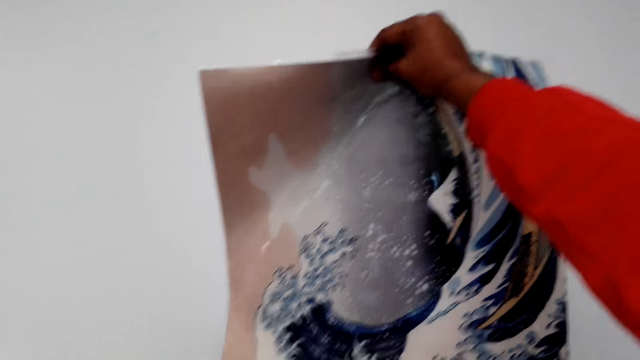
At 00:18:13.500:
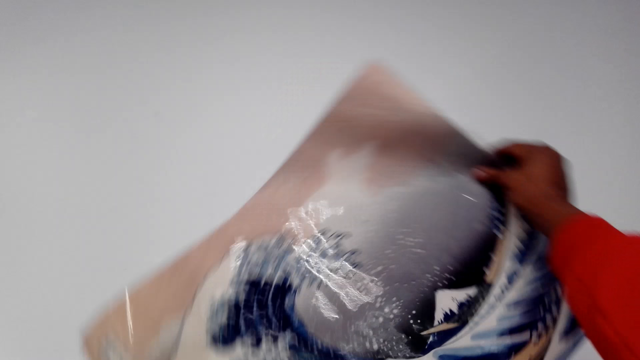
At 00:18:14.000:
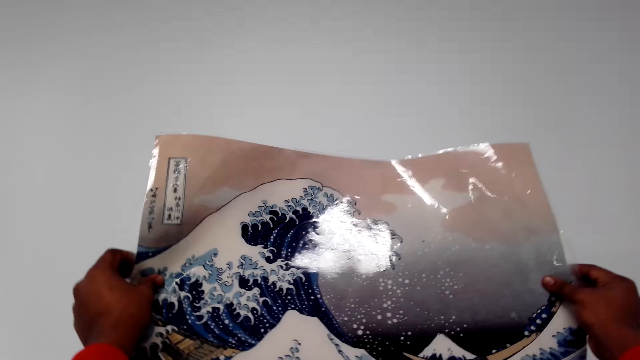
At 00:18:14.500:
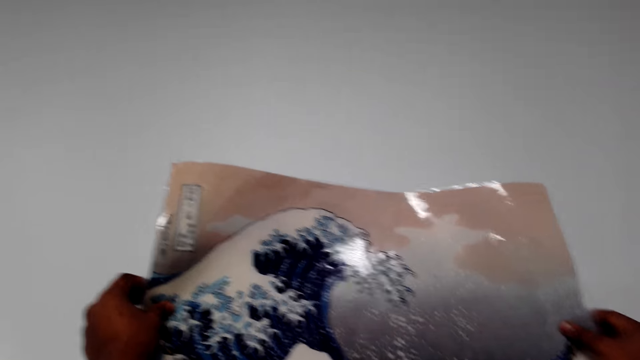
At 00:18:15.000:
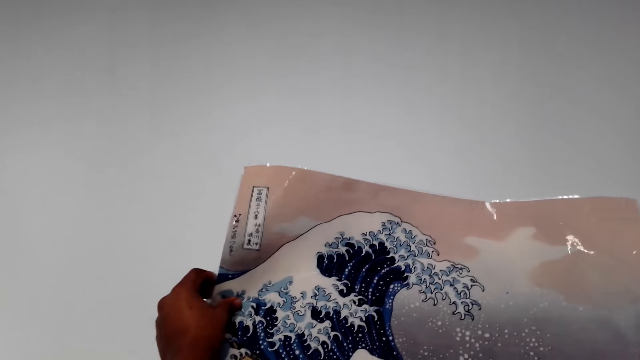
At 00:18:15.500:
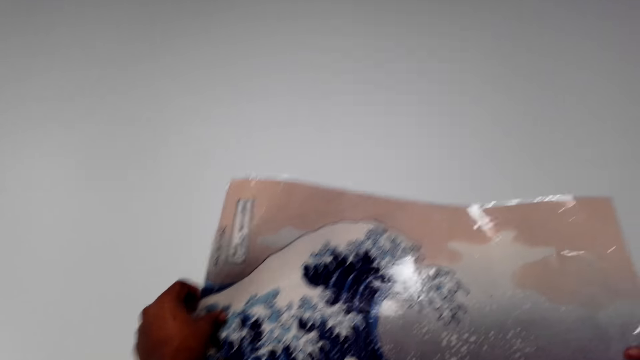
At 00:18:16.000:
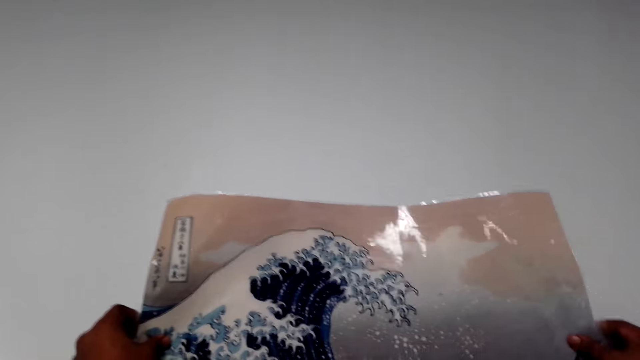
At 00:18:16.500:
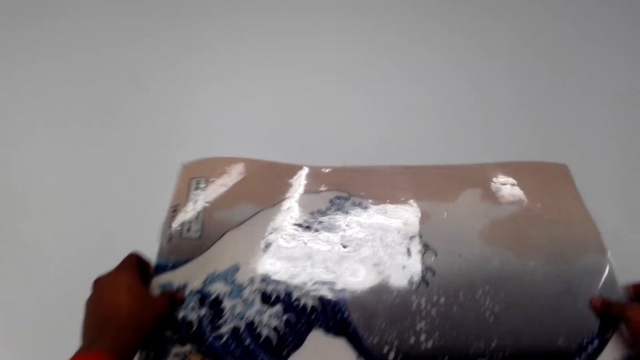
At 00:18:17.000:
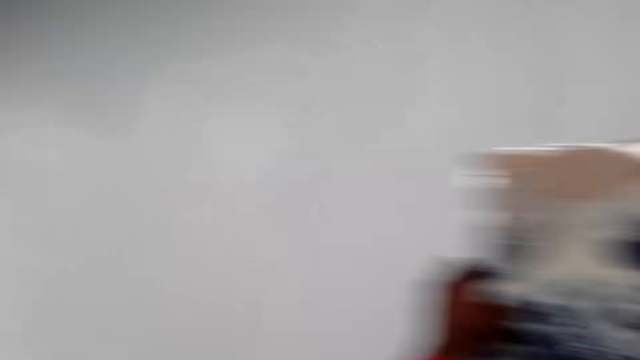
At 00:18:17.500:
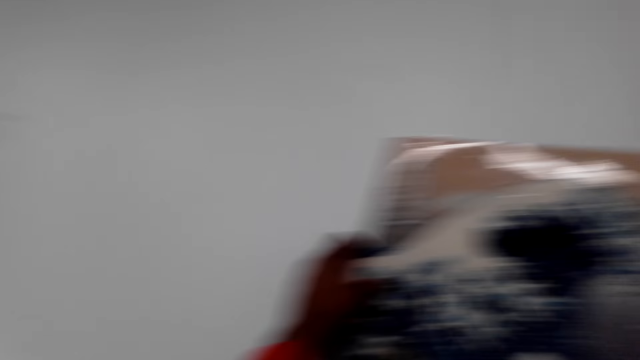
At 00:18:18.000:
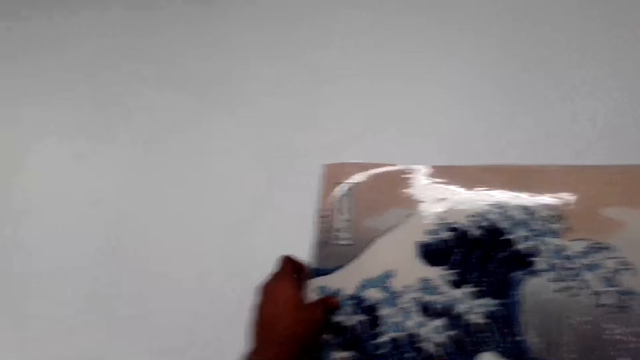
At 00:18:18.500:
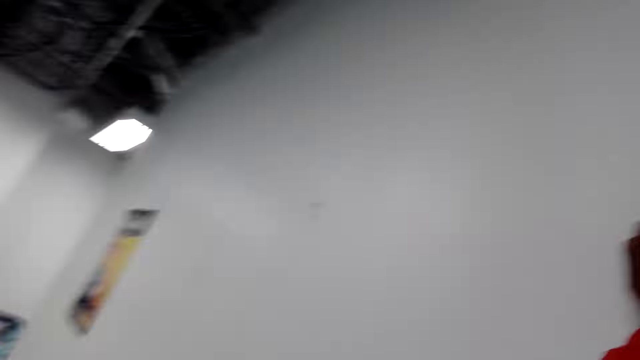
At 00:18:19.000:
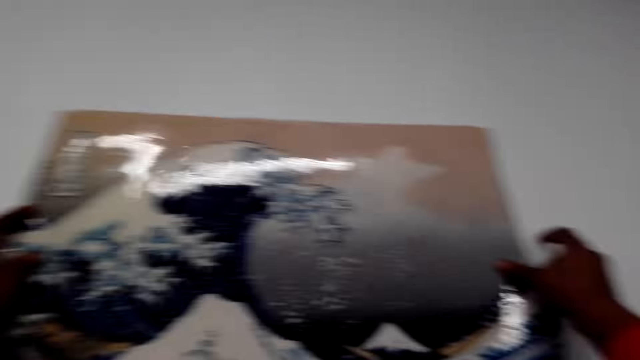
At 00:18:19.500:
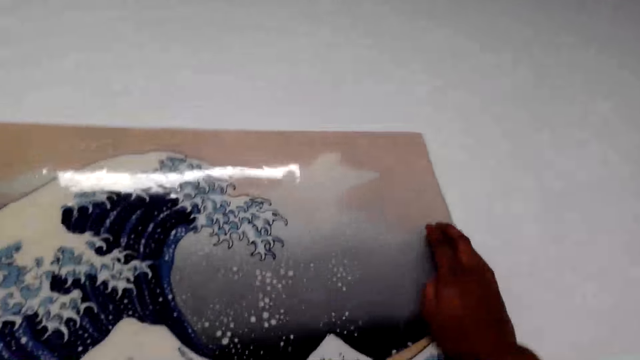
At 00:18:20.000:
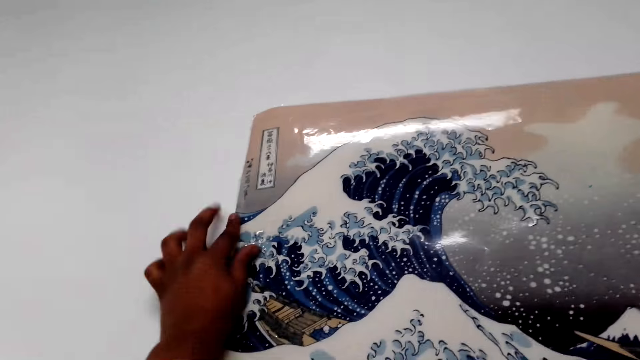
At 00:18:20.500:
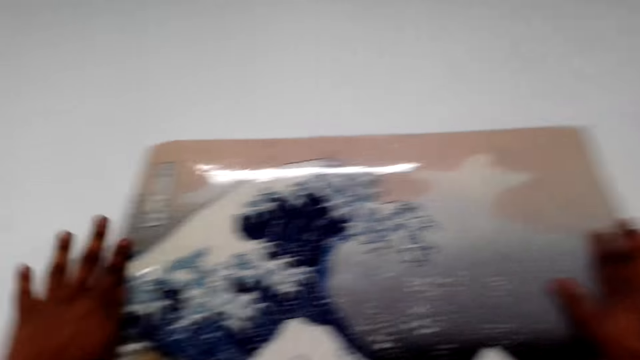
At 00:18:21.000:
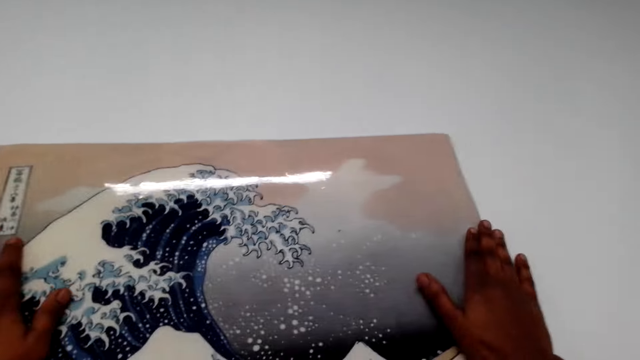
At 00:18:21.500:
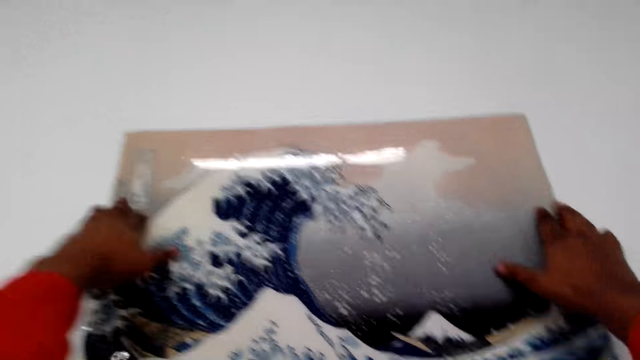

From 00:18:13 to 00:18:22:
The camera wearer stares at a picture in his hands. He rotates the picture in his hands. He stares at the picture in his hands. He sticks a poster on the wall.

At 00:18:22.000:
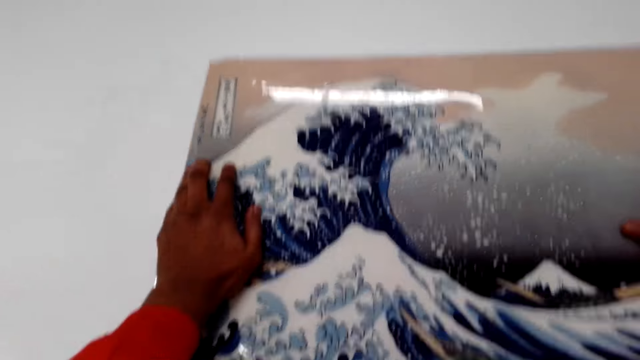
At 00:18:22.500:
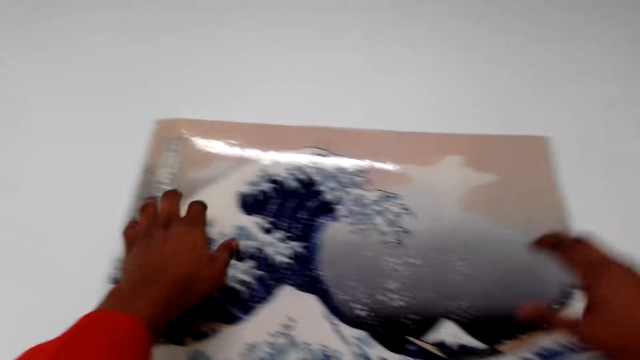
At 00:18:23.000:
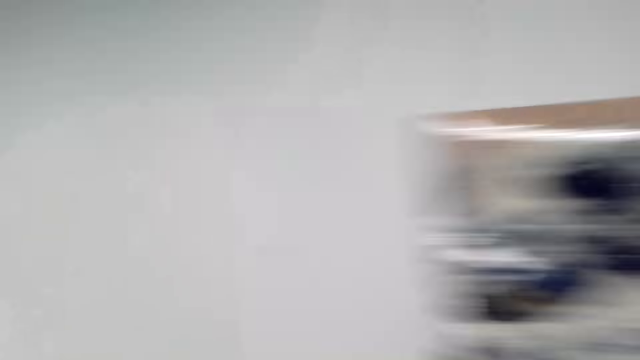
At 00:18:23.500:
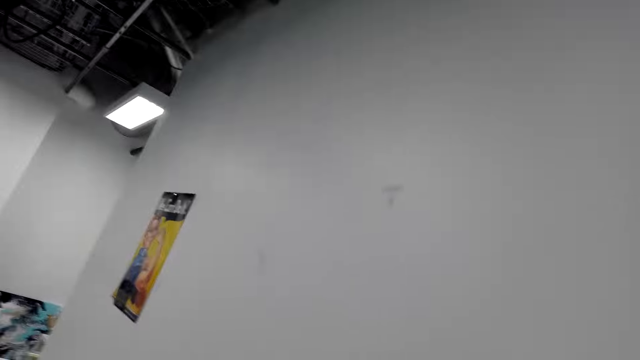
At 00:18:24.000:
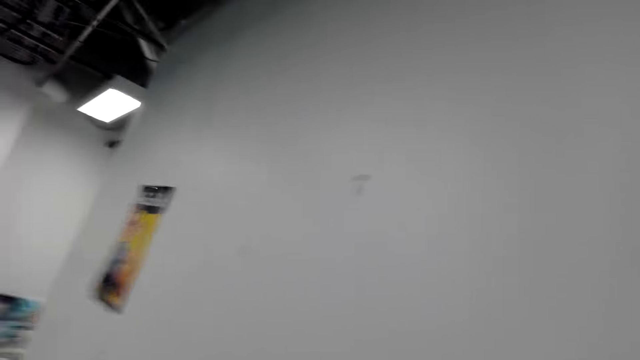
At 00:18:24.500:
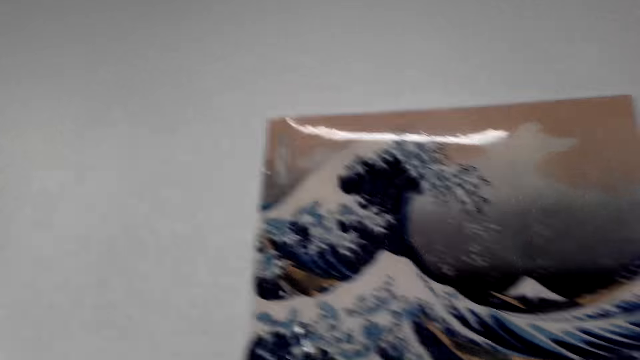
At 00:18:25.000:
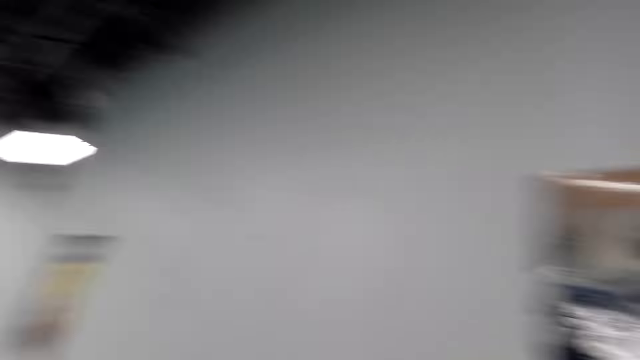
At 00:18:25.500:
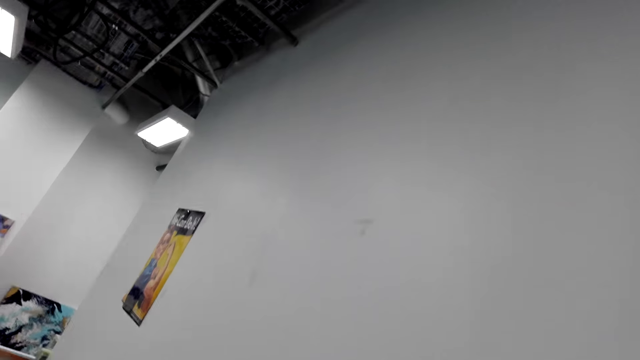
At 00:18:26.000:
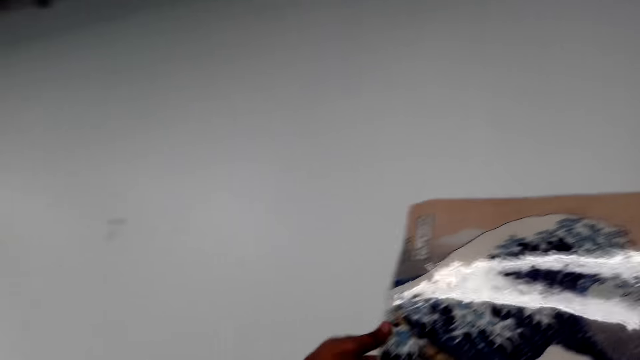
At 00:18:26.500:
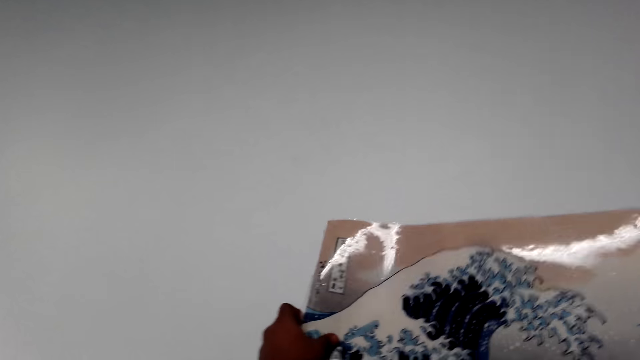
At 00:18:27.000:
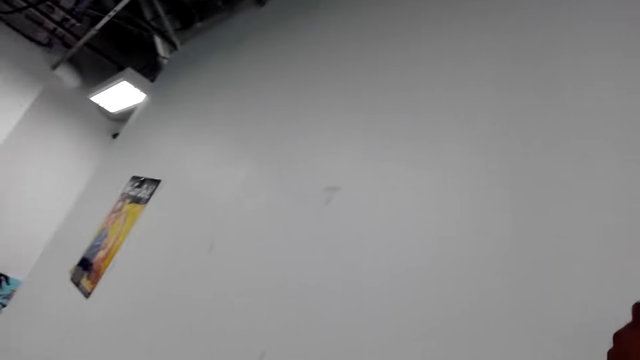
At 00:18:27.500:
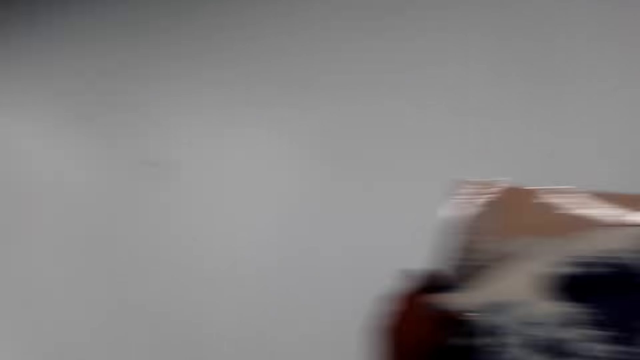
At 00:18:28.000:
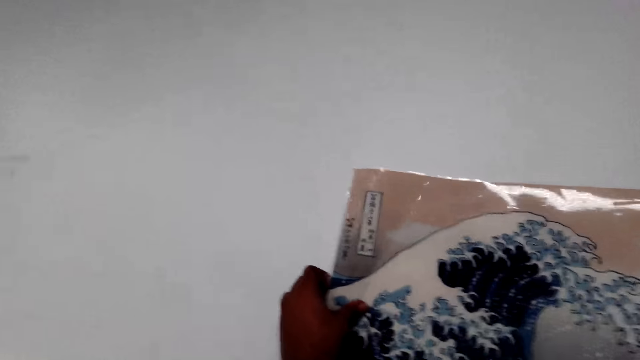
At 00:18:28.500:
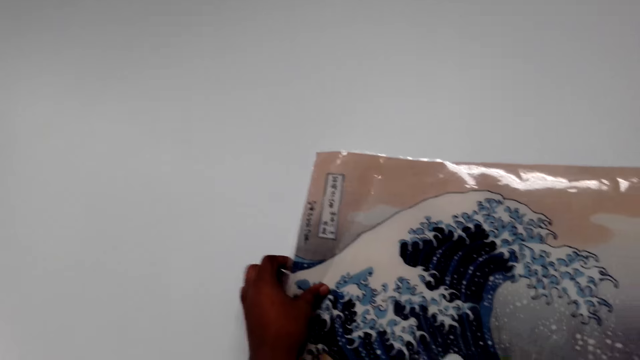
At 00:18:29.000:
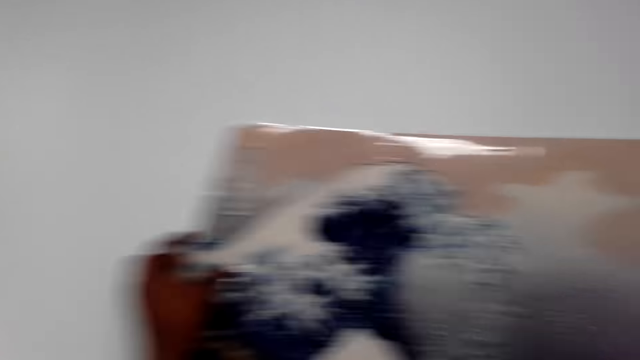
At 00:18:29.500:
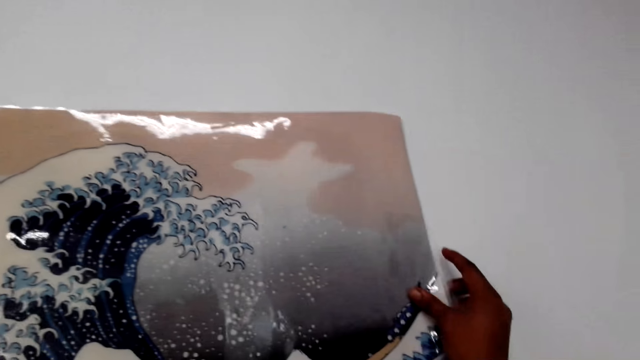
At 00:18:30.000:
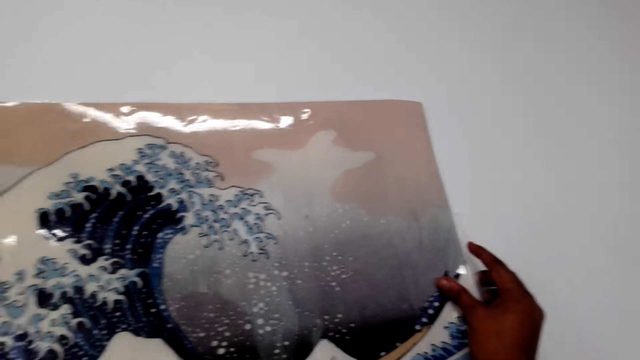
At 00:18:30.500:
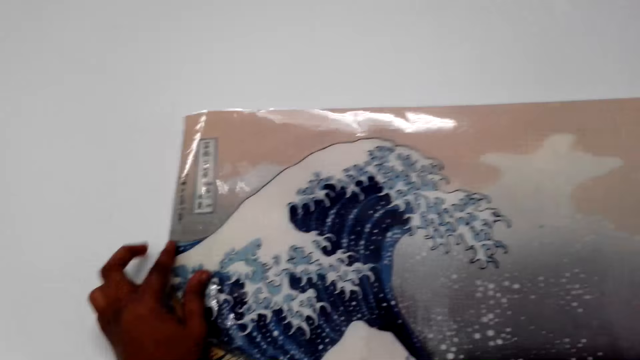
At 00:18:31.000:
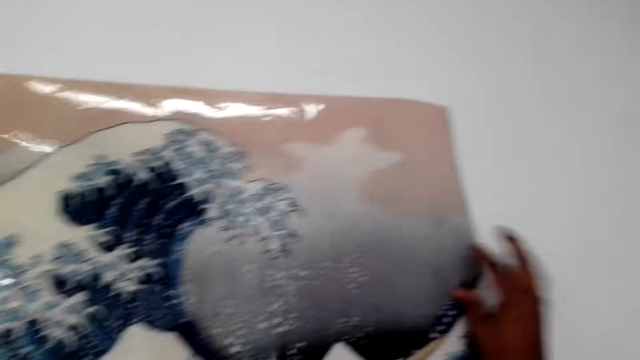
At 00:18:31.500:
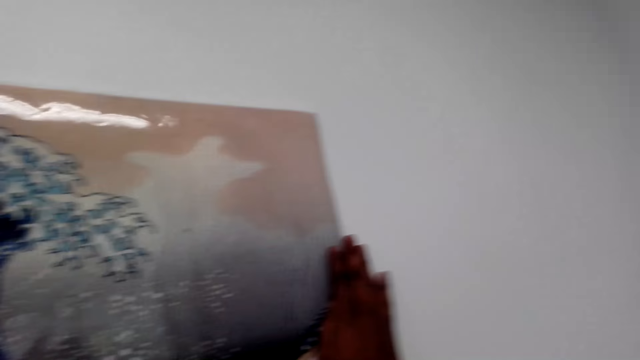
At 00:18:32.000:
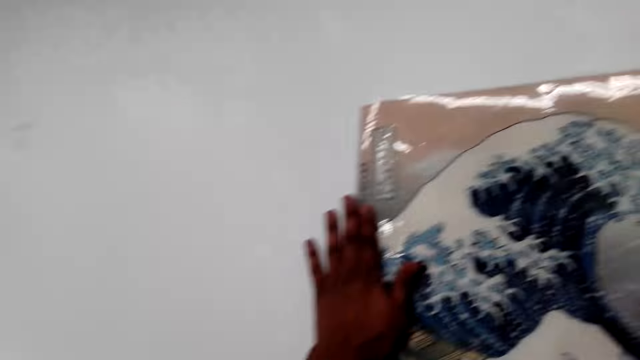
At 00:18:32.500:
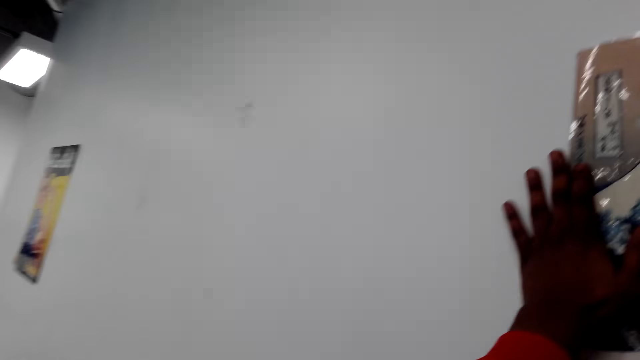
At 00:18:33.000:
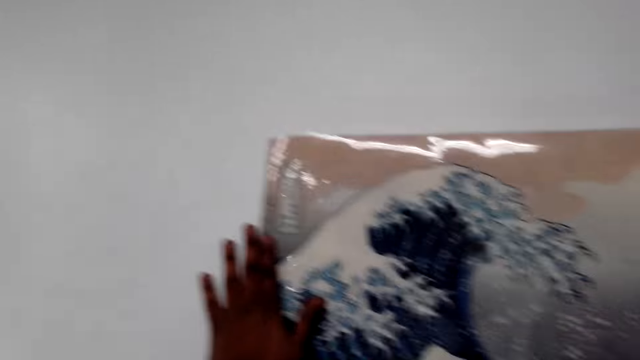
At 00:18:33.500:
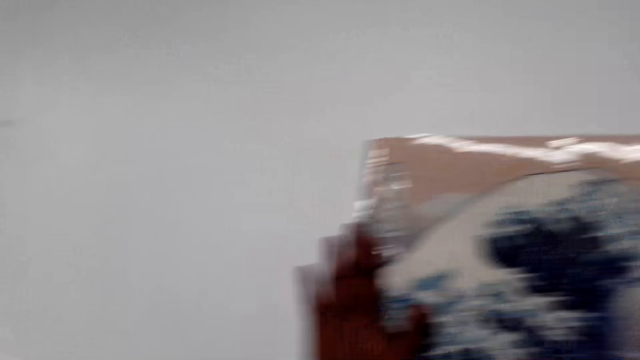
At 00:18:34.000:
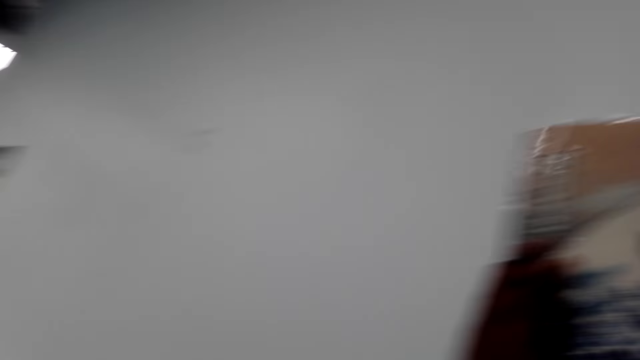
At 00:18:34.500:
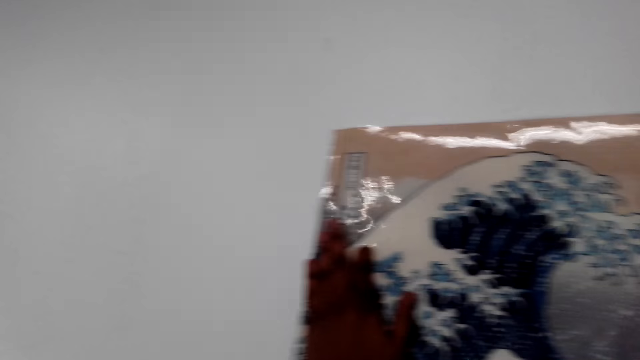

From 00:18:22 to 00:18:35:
The camera wearer looks around. They stick a poster on the wall.
